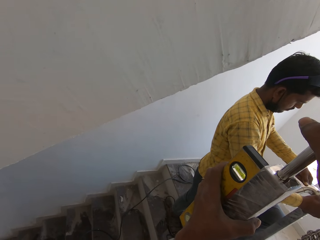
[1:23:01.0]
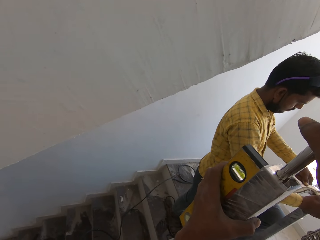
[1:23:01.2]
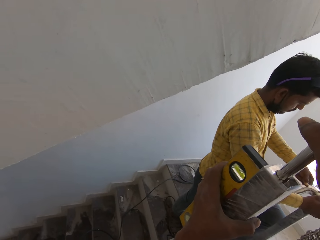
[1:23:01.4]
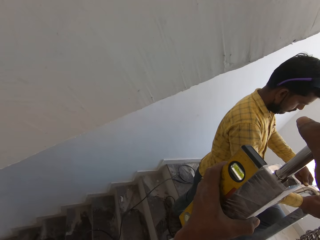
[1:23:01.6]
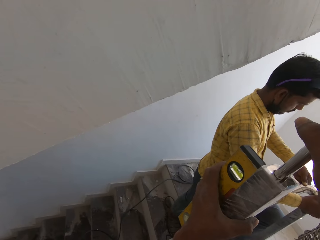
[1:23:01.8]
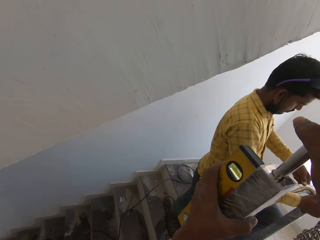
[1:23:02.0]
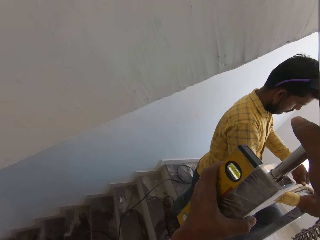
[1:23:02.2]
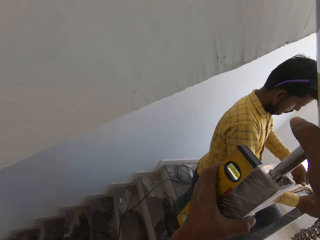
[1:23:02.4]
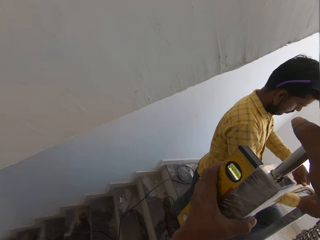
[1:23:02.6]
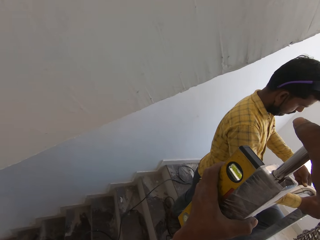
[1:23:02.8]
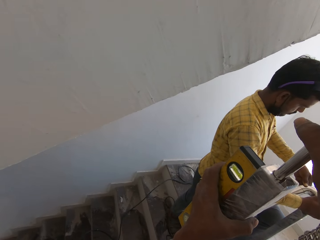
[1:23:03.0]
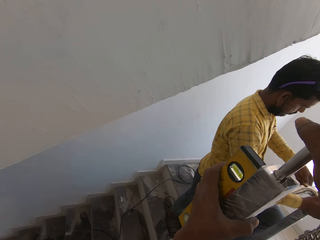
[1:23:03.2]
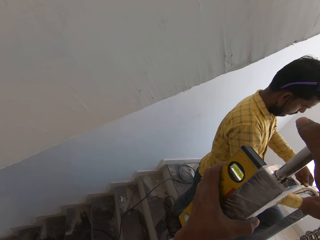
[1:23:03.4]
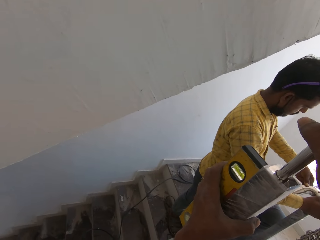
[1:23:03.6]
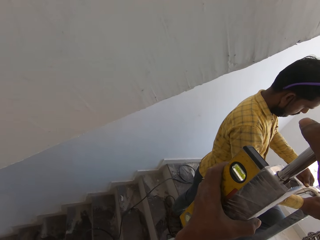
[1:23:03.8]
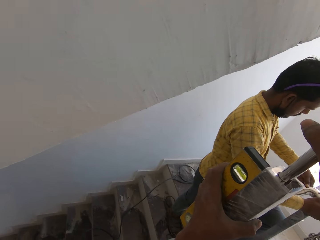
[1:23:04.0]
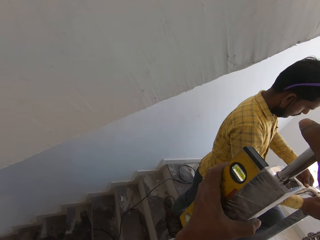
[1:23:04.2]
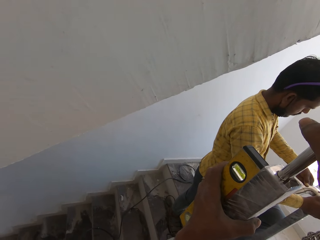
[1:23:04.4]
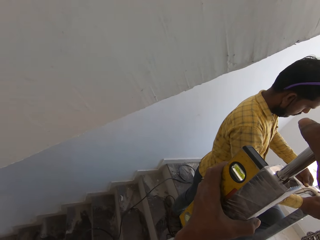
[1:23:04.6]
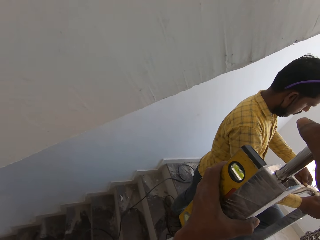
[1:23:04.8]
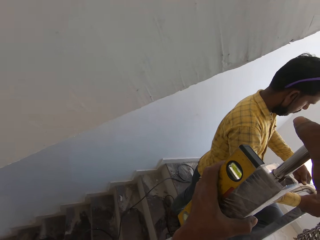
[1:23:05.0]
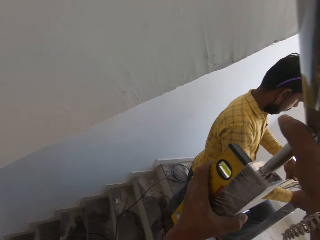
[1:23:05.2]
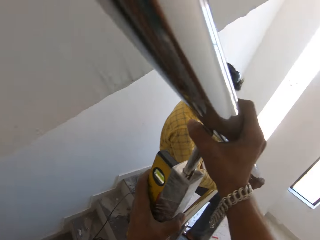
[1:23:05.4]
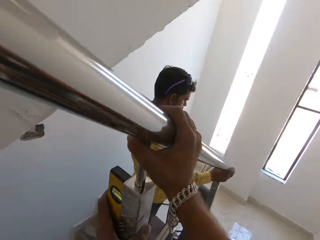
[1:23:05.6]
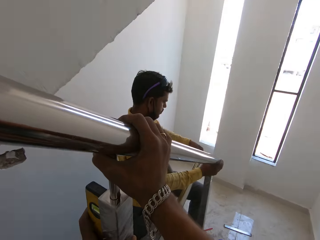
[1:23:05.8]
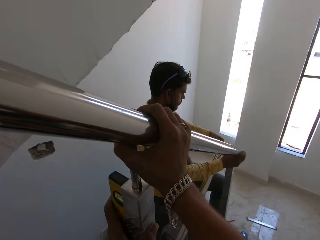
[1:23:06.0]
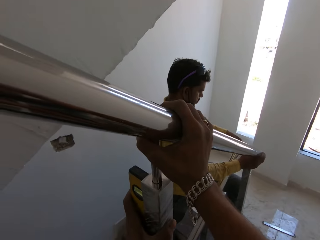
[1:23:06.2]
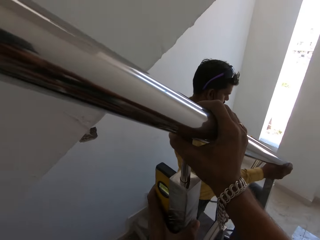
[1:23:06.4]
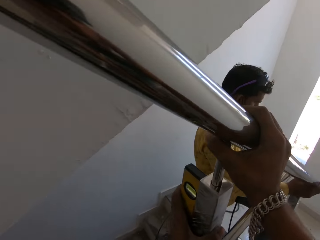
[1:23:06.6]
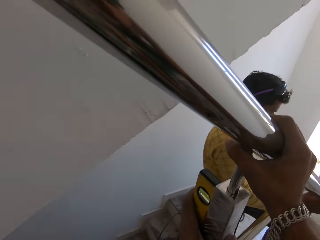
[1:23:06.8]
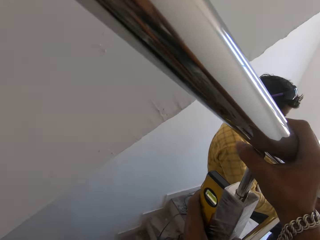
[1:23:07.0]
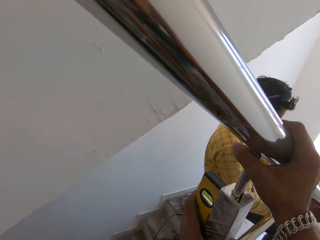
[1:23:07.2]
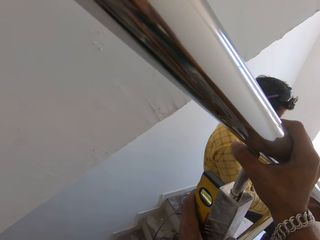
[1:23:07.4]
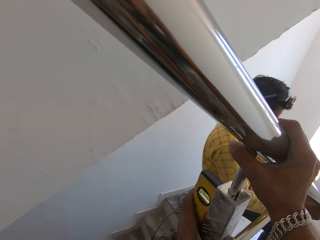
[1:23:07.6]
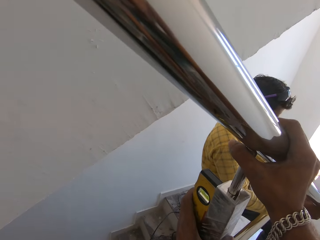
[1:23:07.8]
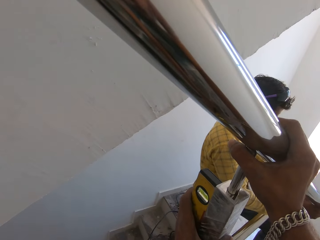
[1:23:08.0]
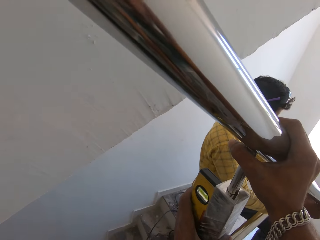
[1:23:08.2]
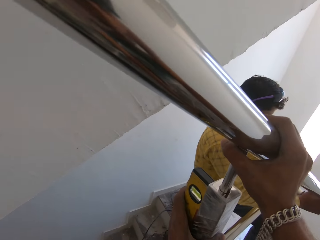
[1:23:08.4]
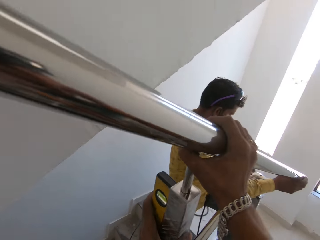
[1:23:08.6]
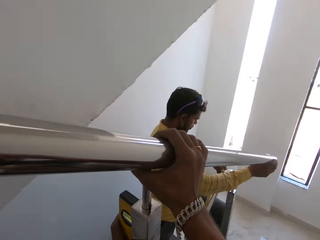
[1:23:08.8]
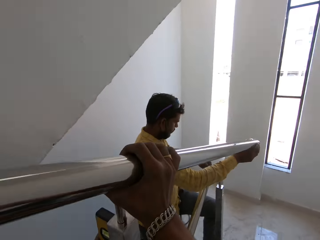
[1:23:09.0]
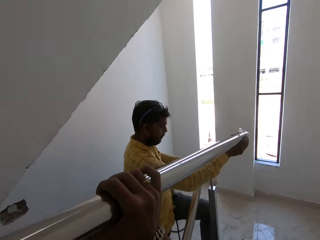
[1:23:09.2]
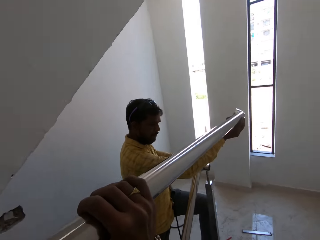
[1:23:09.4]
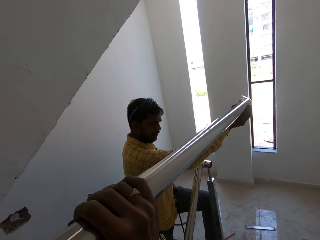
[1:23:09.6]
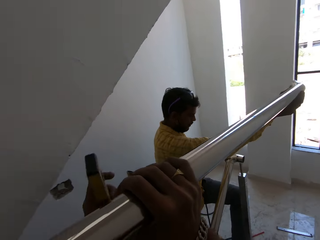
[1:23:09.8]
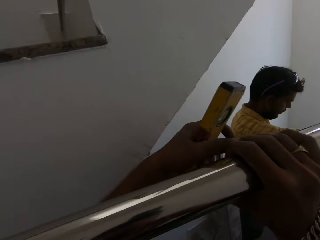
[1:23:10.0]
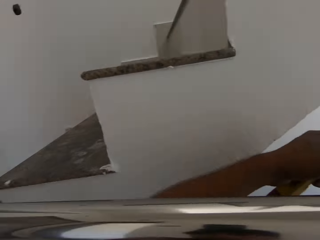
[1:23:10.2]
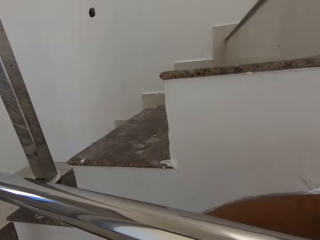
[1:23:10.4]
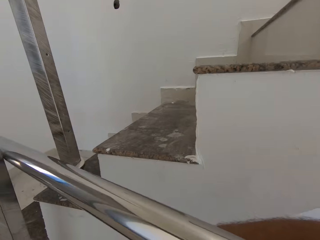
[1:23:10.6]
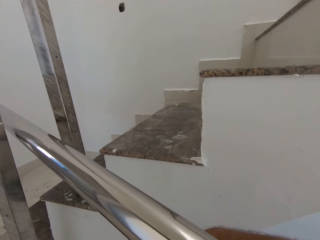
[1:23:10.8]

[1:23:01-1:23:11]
The man lifts the stainless steel pipe in his right hand.

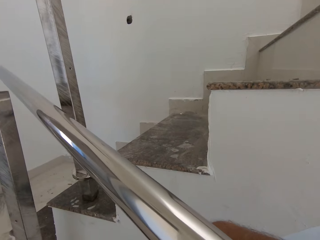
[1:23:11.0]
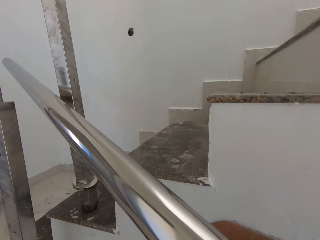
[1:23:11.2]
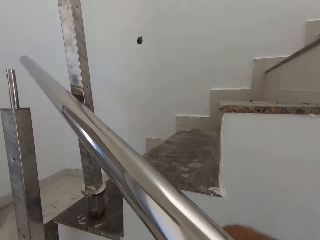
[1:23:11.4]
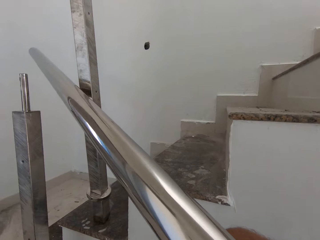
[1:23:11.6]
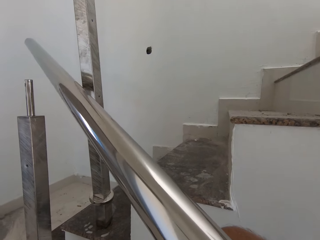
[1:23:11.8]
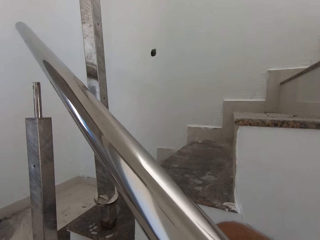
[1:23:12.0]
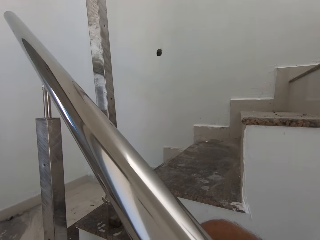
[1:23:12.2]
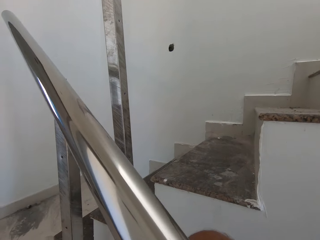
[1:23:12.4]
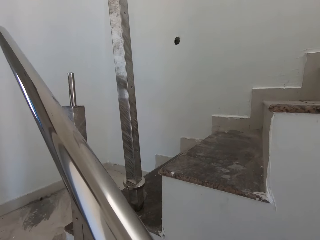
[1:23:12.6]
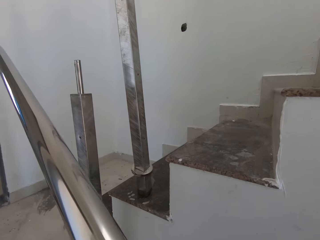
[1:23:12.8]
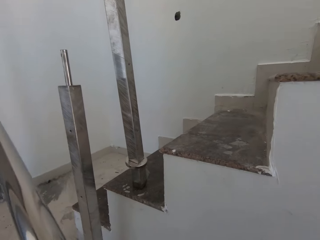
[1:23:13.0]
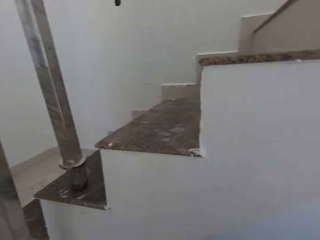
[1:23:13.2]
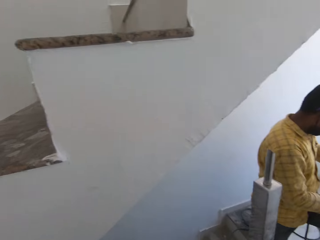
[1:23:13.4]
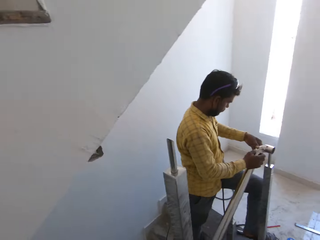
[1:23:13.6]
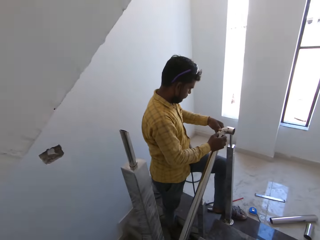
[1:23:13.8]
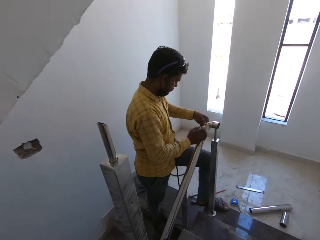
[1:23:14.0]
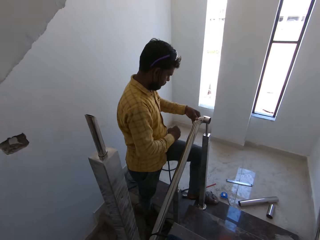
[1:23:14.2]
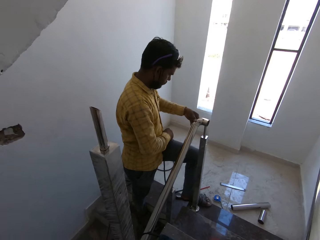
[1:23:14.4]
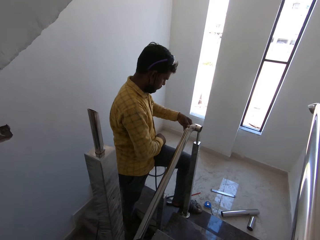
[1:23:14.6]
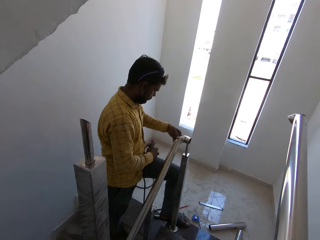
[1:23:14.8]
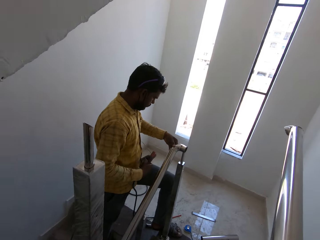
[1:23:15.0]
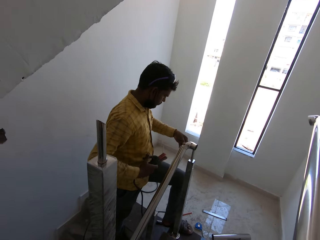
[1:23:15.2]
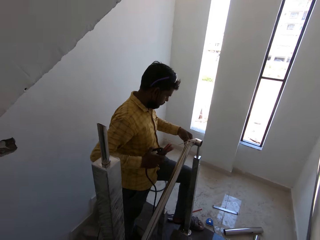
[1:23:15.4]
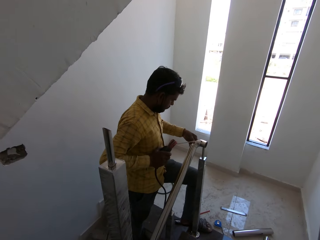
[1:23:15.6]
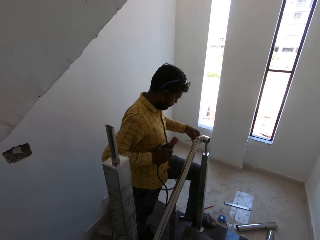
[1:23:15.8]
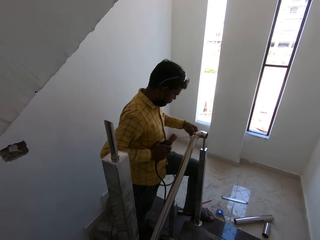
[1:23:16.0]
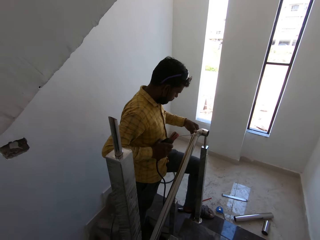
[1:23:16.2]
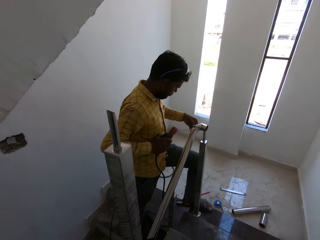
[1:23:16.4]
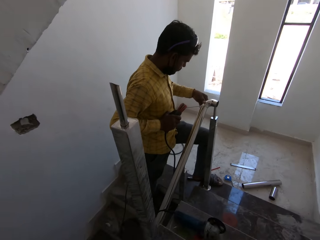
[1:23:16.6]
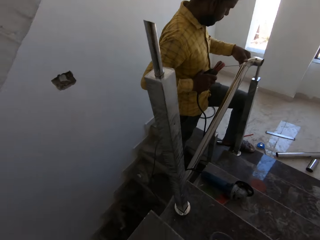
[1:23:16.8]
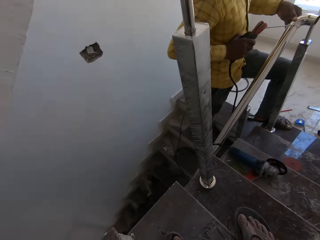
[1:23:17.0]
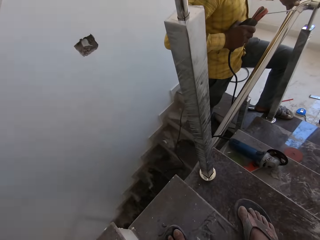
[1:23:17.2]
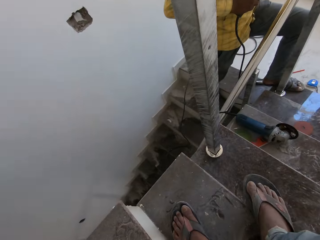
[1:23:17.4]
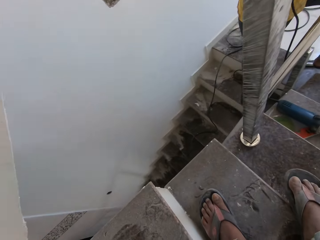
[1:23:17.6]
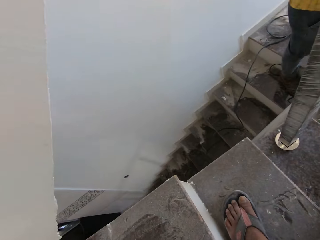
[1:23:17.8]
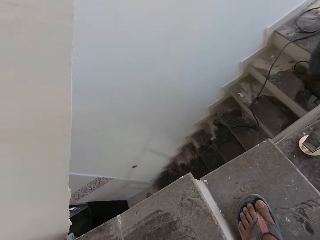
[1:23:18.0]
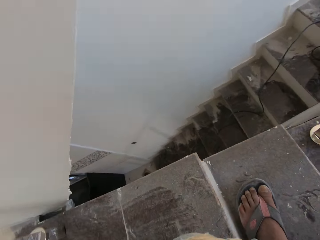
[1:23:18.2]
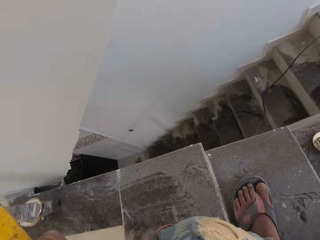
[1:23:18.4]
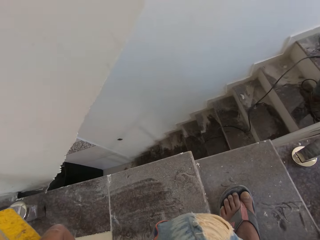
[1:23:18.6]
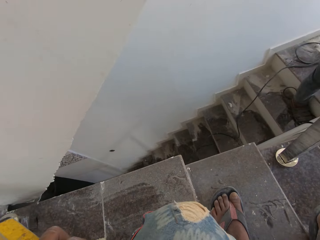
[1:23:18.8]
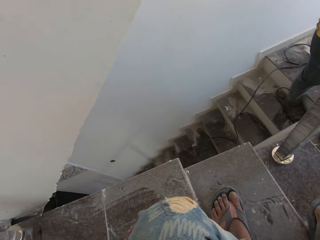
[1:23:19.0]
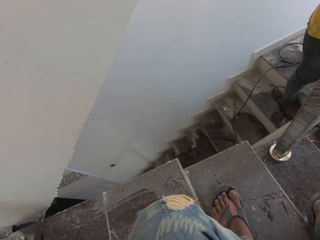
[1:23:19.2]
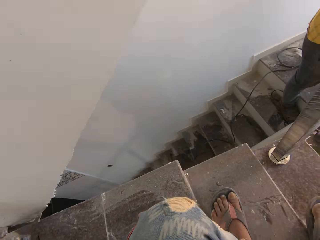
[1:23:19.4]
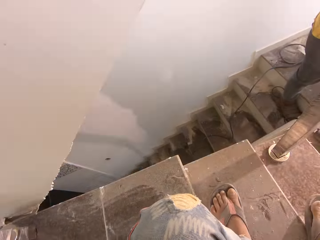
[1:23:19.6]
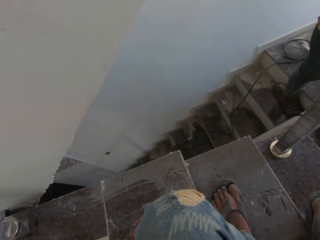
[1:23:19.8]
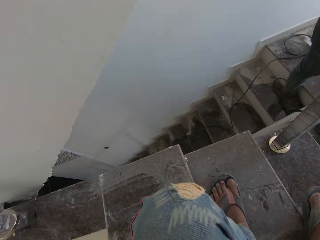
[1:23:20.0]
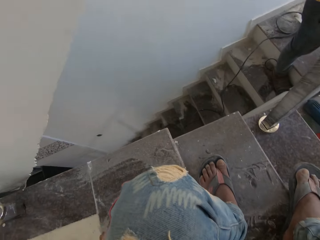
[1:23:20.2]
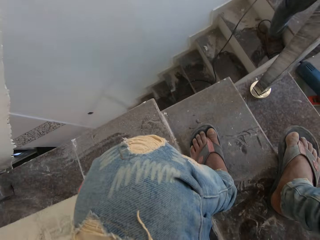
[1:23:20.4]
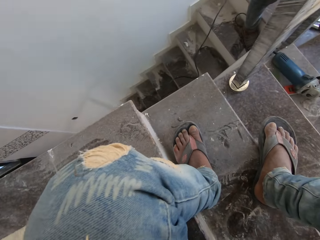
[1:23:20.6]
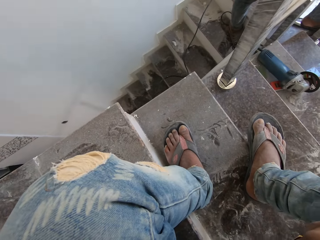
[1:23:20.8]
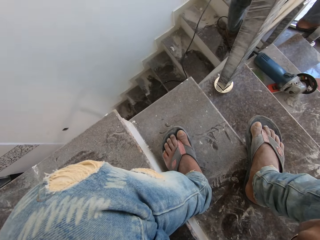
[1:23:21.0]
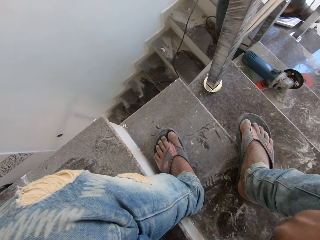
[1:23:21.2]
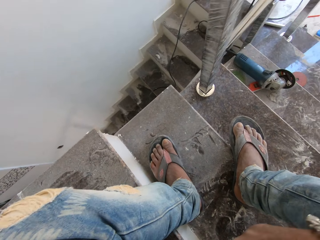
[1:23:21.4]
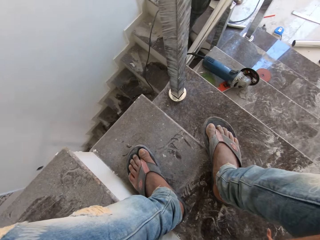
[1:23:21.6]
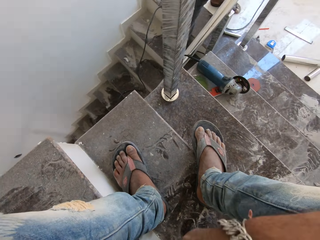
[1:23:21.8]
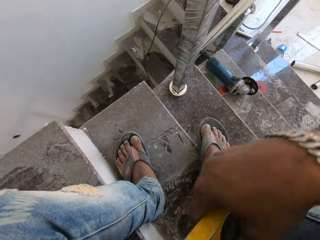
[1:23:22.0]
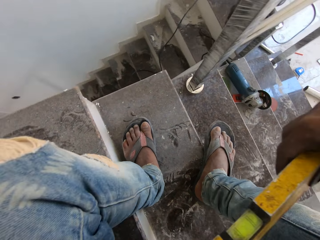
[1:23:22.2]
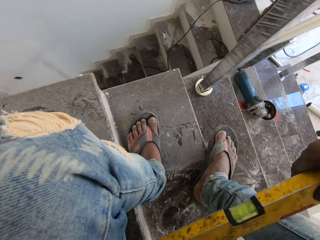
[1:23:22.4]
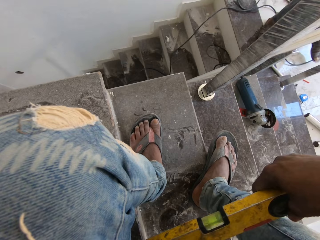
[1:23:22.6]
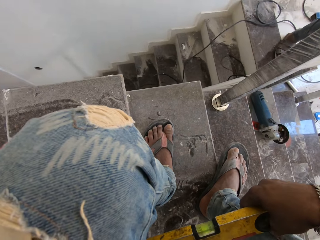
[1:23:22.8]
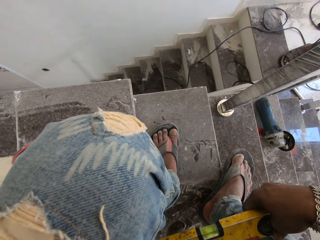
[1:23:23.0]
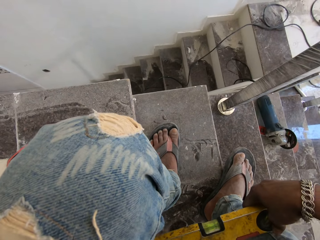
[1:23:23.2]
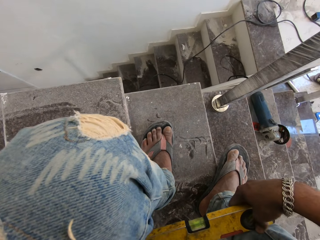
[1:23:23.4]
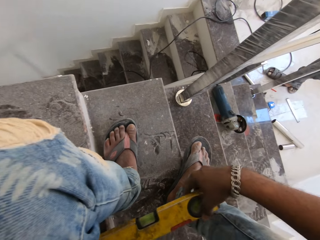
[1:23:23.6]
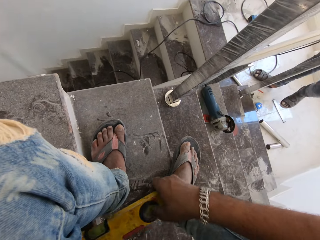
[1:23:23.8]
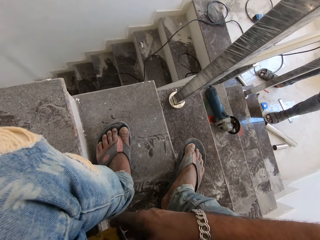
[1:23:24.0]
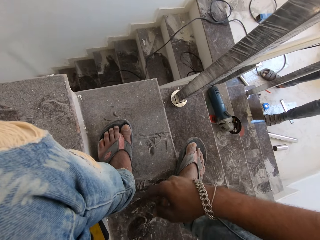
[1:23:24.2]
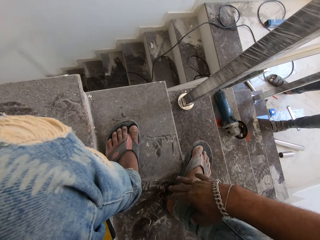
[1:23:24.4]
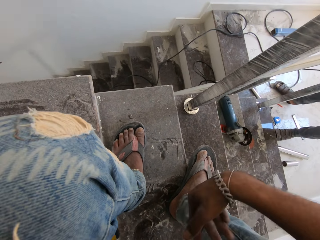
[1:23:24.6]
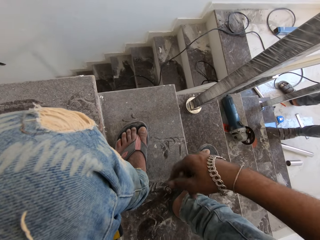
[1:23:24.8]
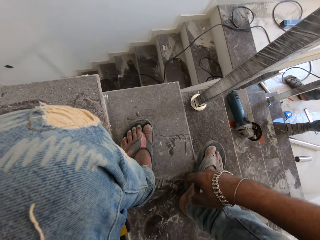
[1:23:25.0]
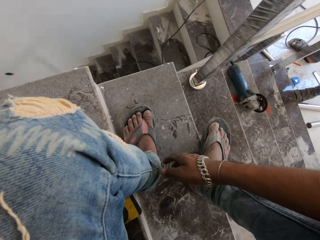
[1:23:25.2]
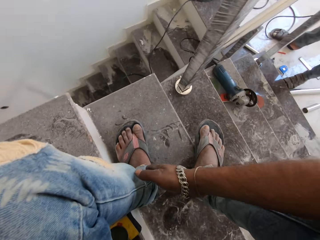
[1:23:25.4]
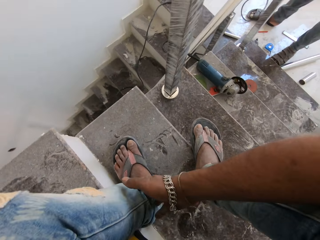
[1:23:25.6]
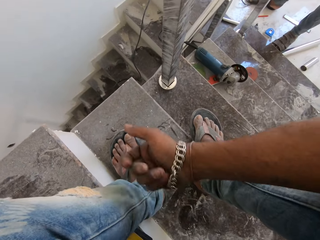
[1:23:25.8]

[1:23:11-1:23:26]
The camera wearer removes the metal away. The man picks up the cutting torch from his lap with his right hand and welds the stainless steel elbow to the stainless steel pipe of the stair railing with the cutting torch in his right hand. The camera wearer picks up the spirit level with his right hand from the stairs. He drops the spirit level.
